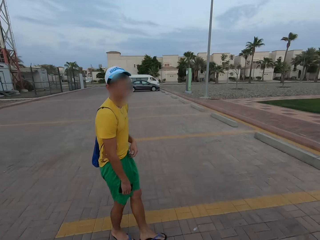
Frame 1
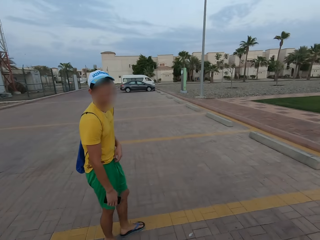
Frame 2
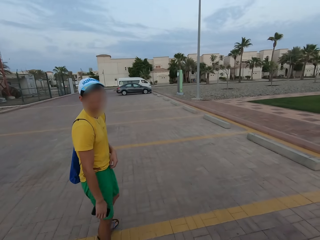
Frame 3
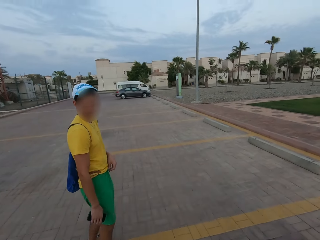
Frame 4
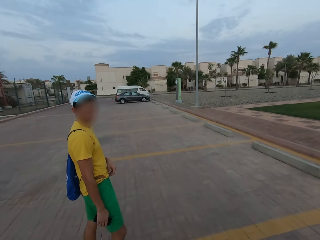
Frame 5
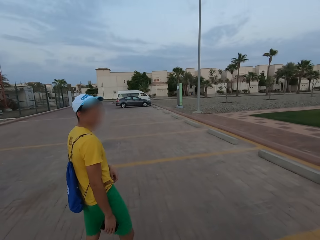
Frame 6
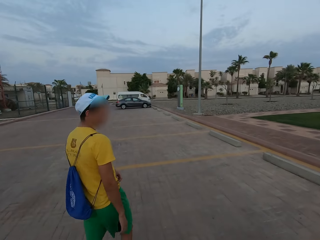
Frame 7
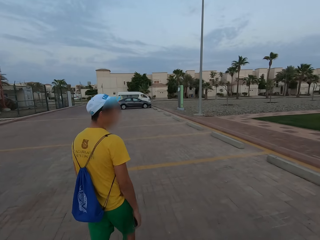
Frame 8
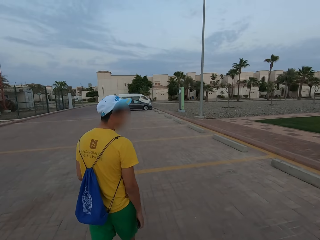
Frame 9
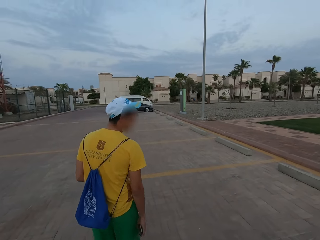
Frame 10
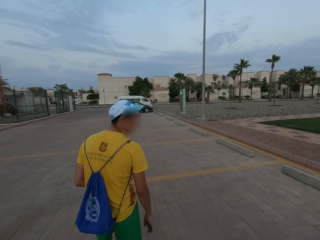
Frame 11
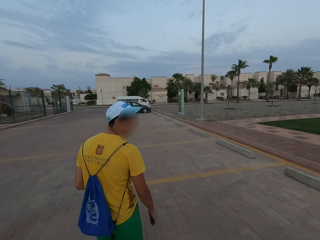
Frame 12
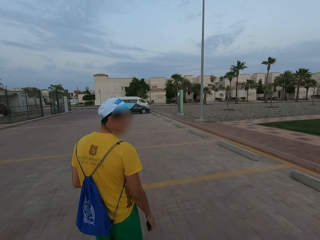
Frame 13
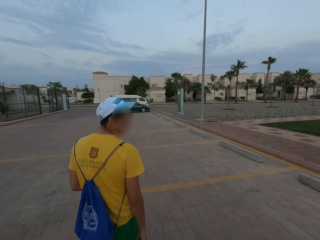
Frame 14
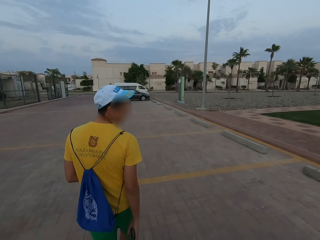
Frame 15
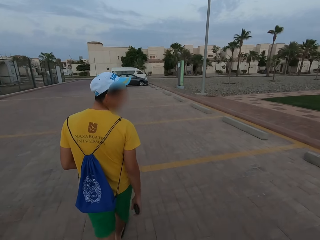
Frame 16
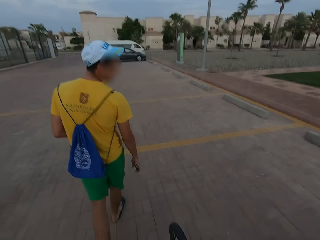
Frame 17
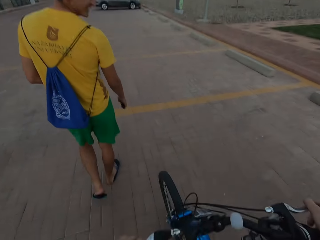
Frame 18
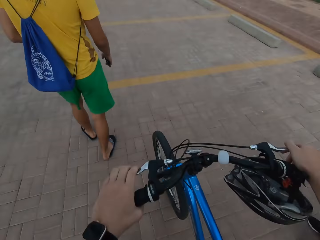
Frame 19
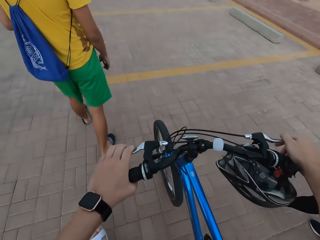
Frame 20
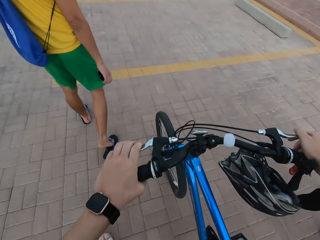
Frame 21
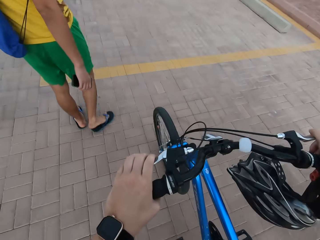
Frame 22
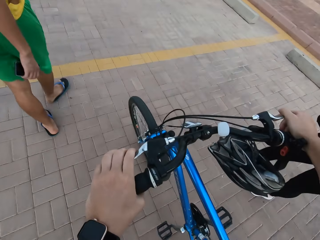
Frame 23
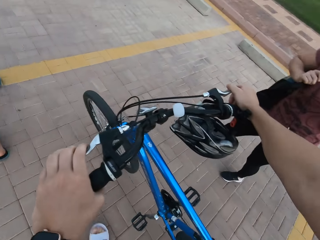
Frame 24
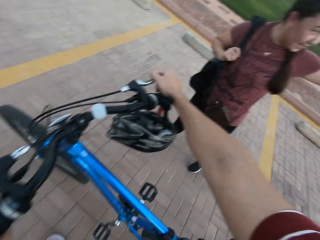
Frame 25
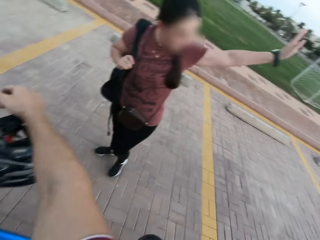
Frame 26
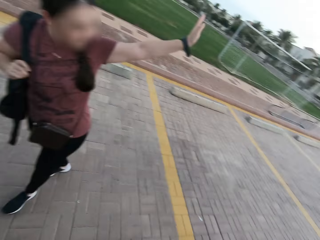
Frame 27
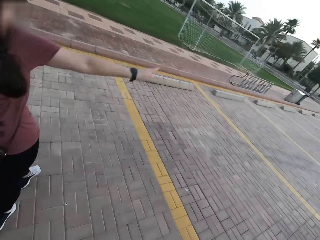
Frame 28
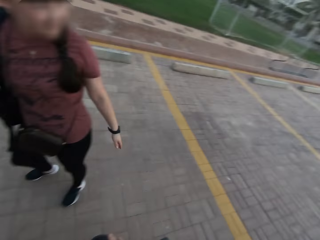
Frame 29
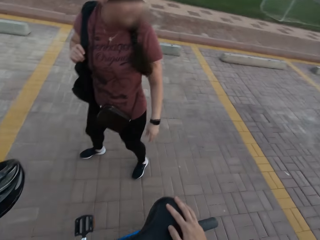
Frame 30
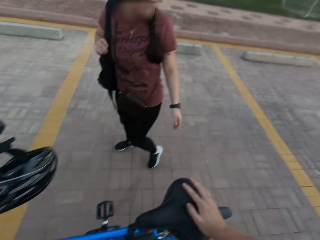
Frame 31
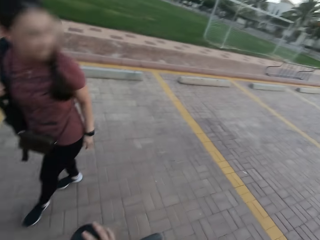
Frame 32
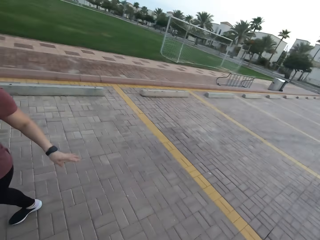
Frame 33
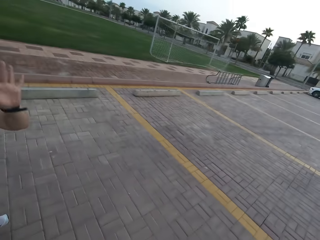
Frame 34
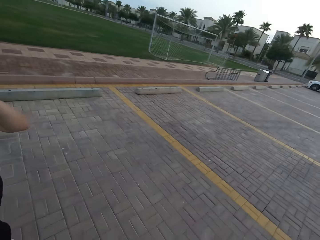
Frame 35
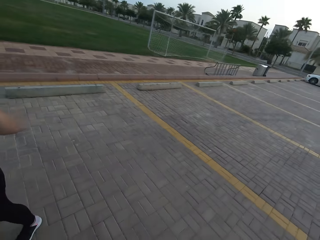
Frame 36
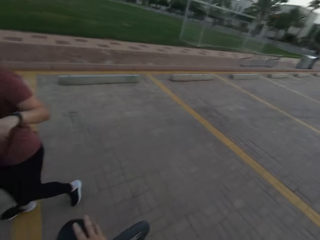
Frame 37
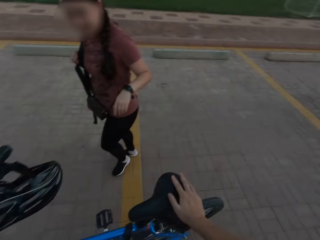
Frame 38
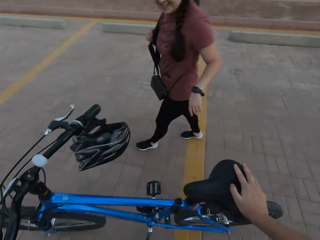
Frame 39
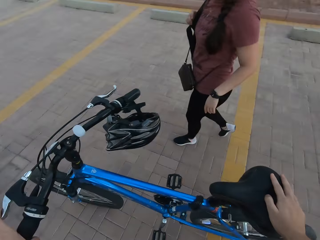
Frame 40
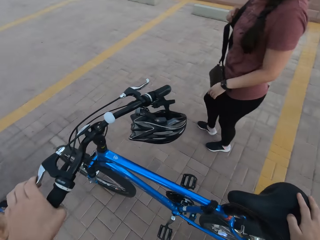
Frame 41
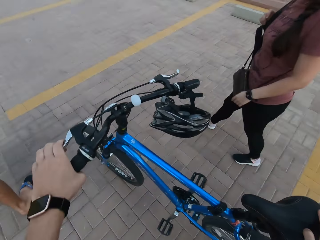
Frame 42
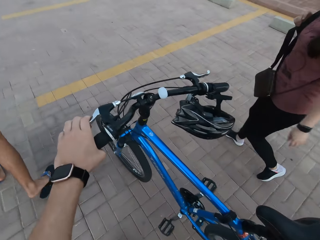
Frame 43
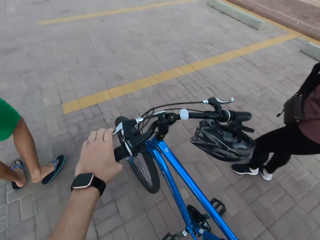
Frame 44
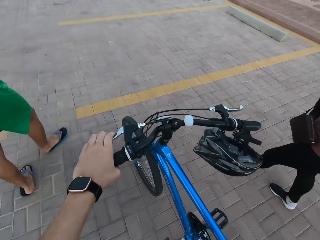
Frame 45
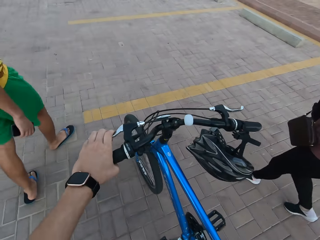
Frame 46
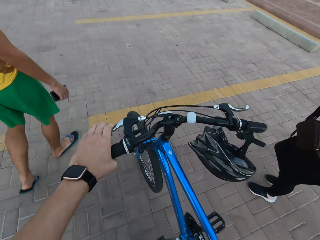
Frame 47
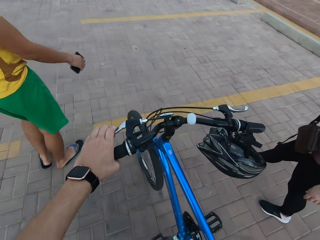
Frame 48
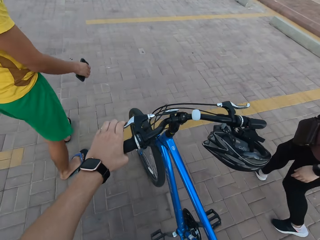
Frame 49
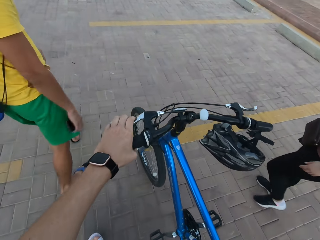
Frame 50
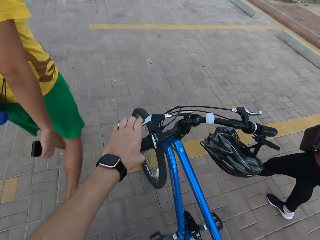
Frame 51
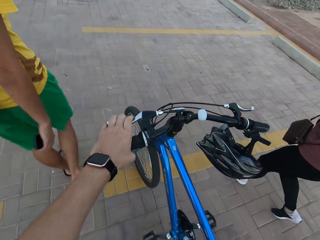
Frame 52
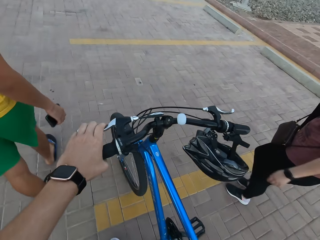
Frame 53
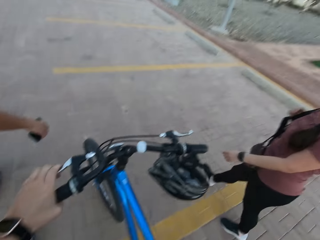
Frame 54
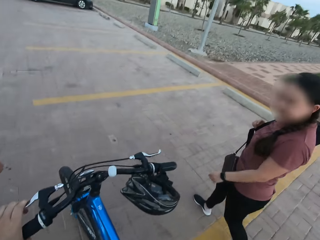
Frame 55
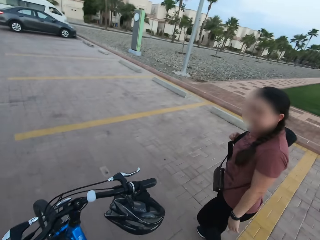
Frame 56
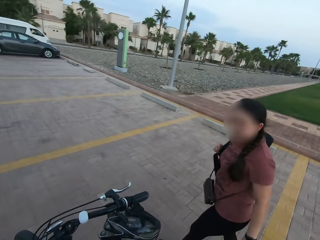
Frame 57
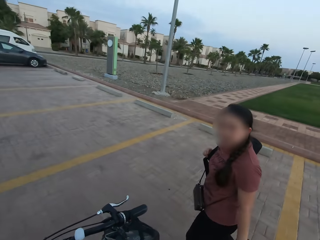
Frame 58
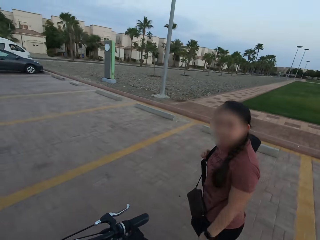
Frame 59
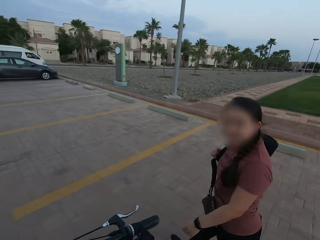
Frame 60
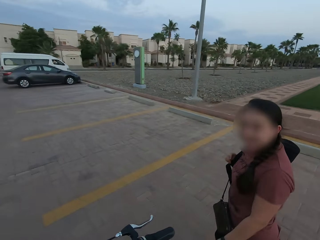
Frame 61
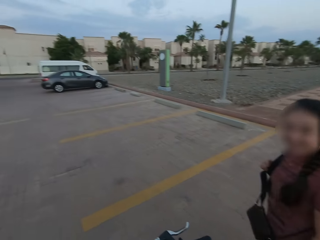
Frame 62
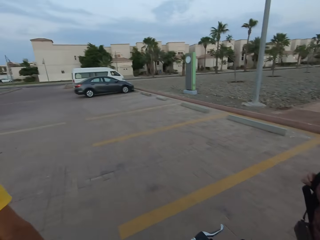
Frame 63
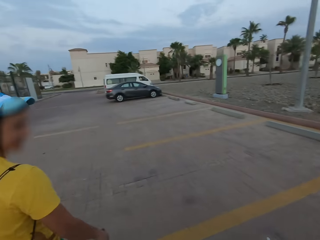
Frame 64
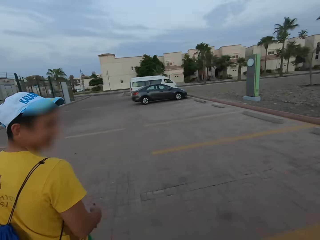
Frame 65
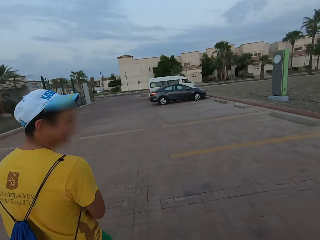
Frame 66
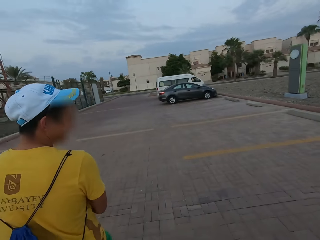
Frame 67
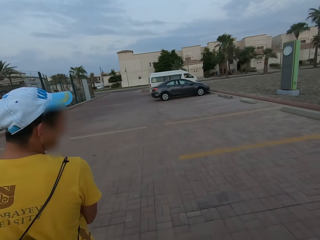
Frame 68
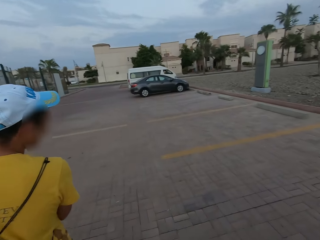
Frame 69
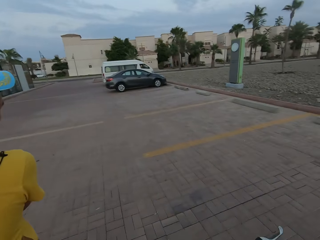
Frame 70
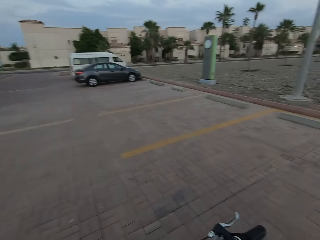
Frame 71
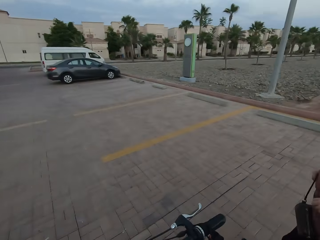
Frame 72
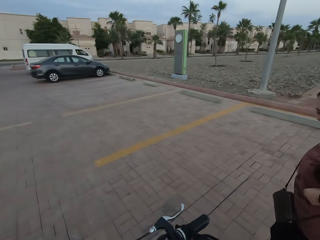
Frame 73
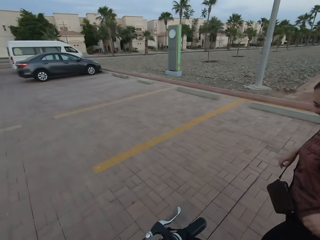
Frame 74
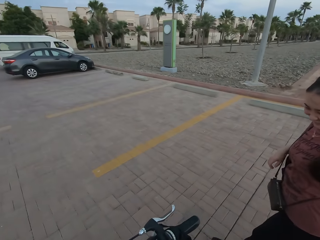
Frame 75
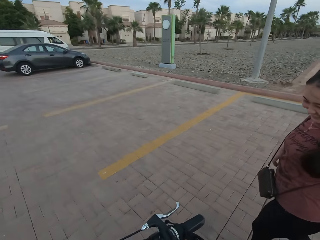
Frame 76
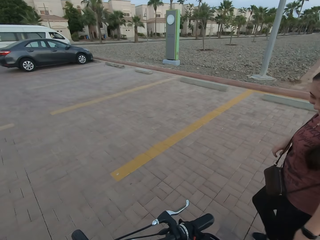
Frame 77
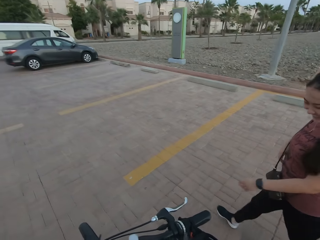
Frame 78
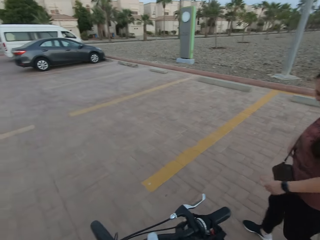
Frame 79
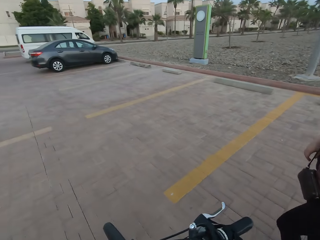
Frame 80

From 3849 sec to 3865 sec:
A woman waves a hand. The camera wearer walks on the road with the man and the woman. They talk with friends.

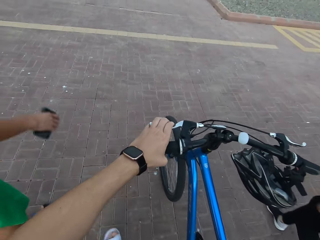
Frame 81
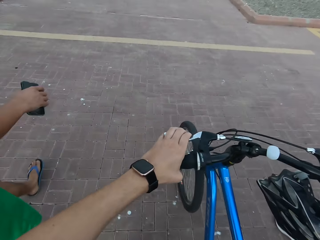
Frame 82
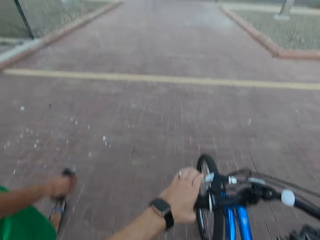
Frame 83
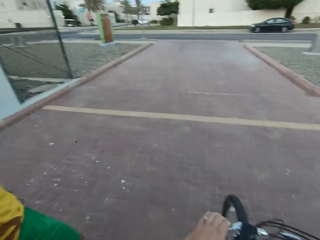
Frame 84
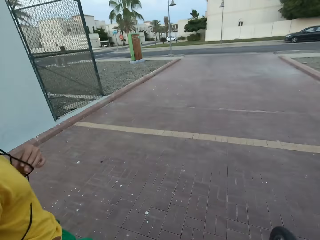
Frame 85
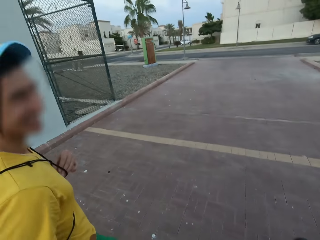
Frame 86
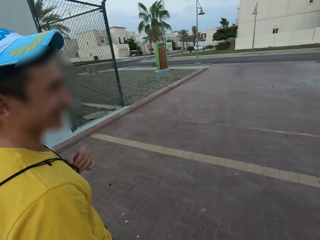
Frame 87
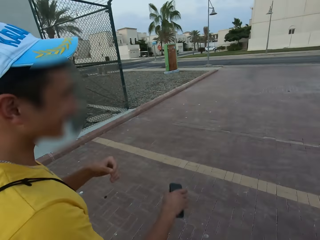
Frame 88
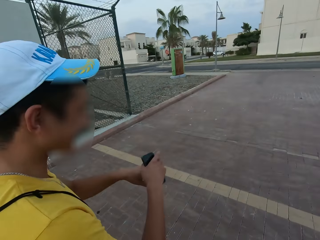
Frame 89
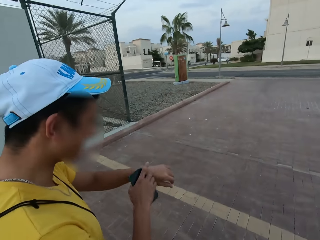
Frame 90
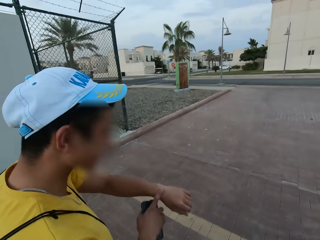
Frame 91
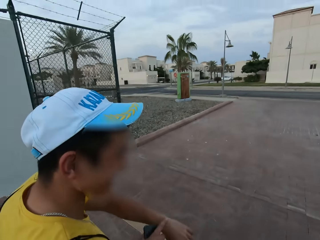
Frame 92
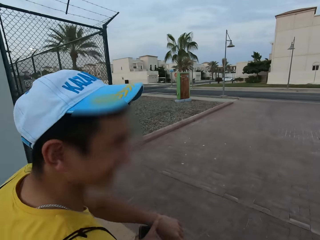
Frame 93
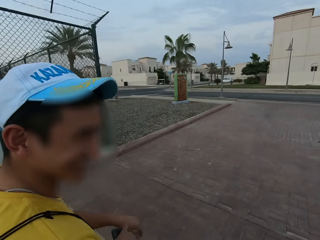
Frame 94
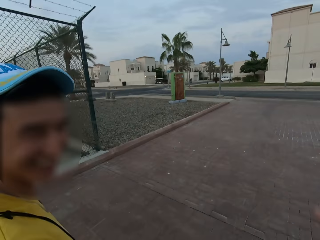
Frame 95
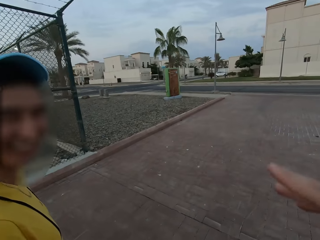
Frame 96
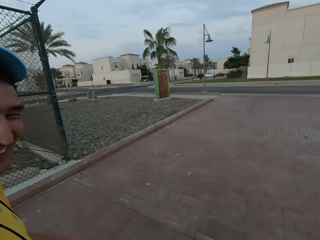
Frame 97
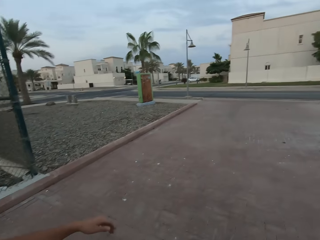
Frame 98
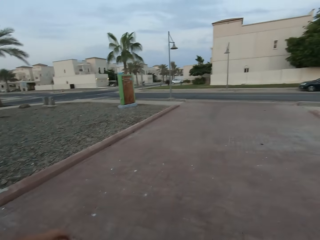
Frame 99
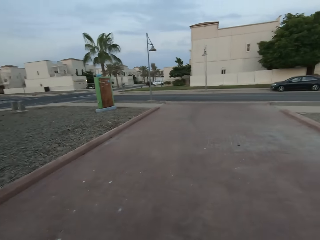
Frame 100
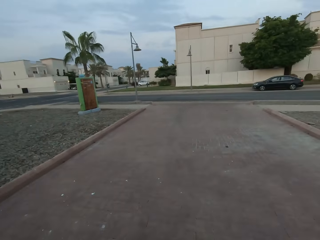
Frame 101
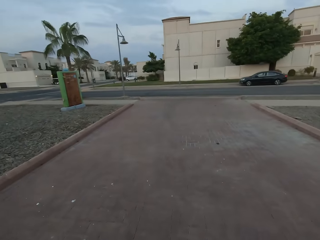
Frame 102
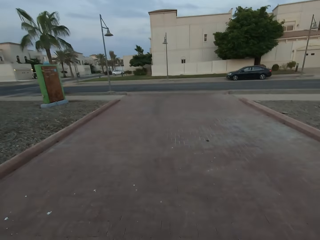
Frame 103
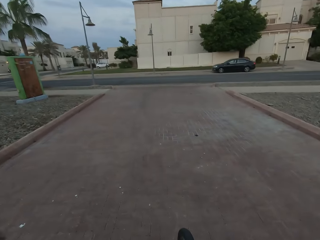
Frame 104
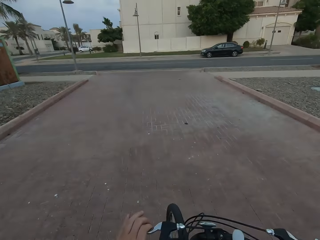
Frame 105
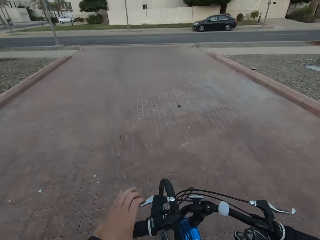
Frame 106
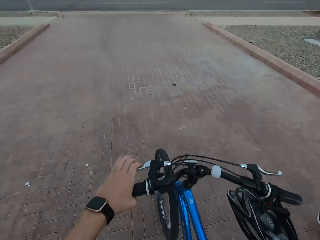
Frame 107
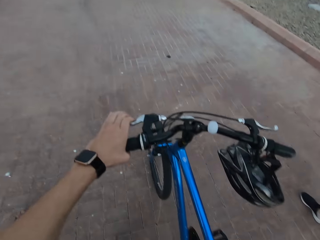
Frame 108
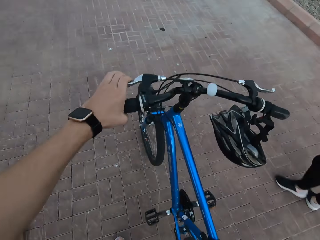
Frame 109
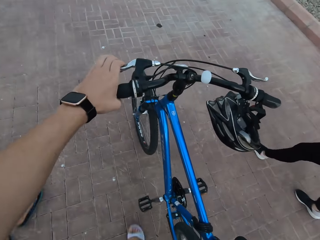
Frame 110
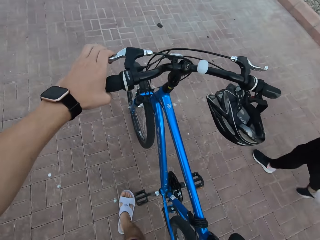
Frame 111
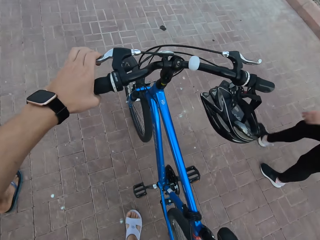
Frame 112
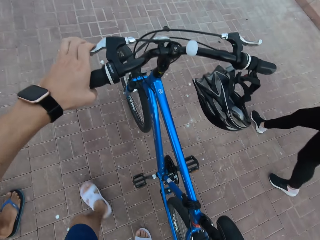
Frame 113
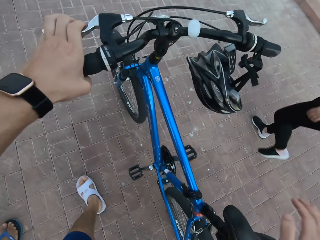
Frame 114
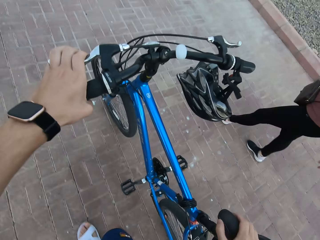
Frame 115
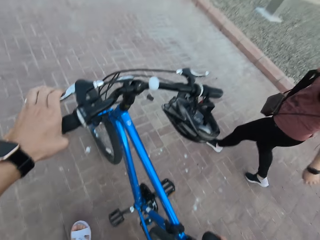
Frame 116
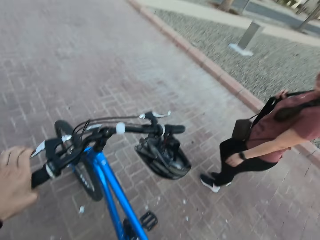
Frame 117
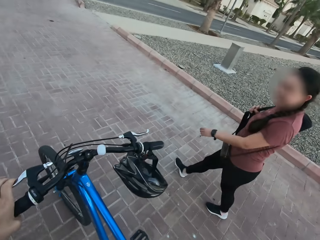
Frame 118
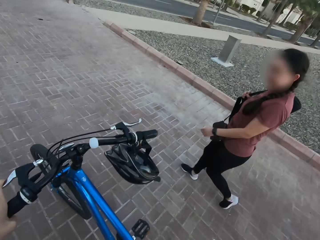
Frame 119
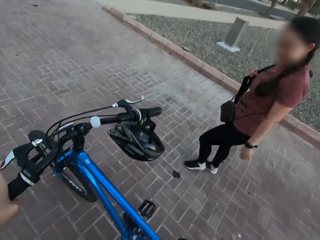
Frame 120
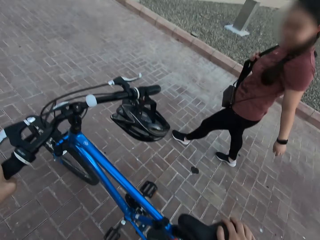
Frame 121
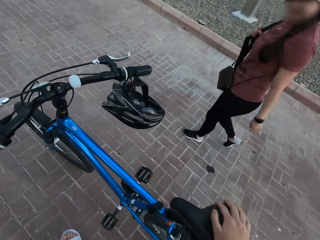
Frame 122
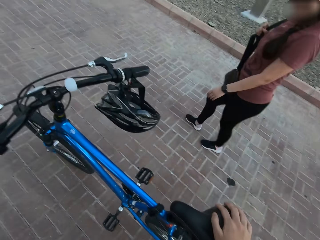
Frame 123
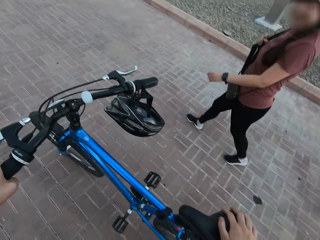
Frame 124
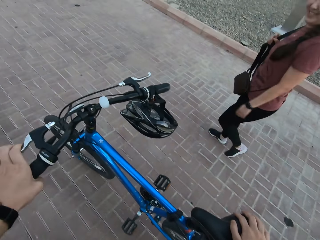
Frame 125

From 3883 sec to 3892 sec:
A man makes gestures.
